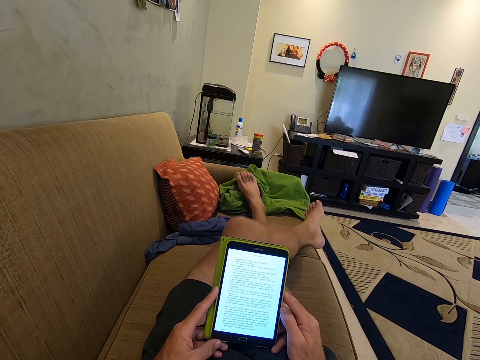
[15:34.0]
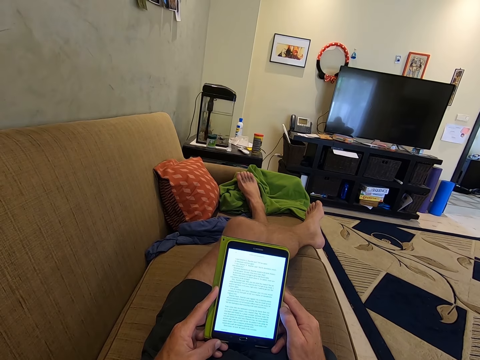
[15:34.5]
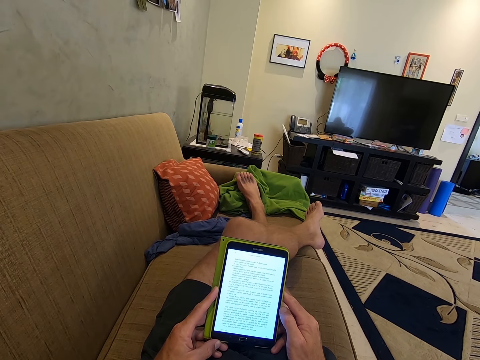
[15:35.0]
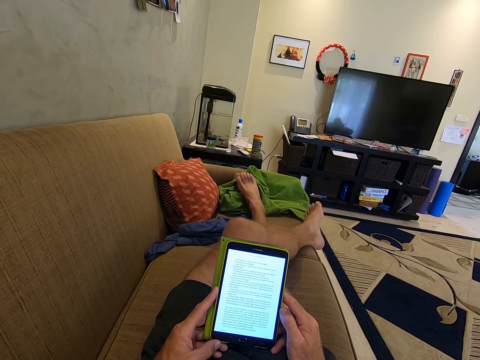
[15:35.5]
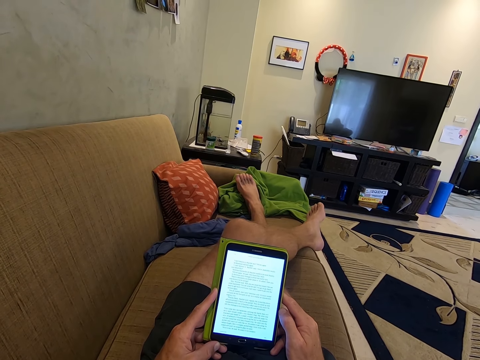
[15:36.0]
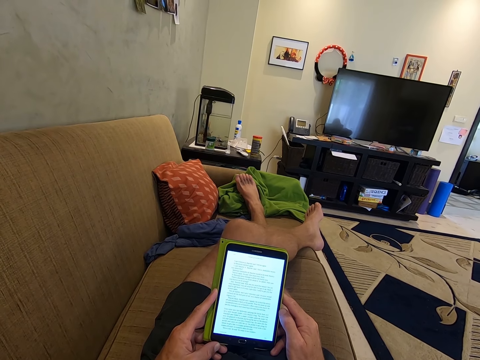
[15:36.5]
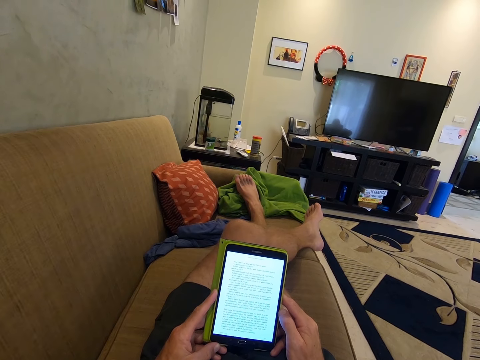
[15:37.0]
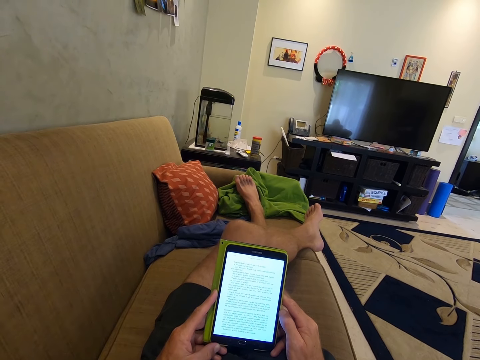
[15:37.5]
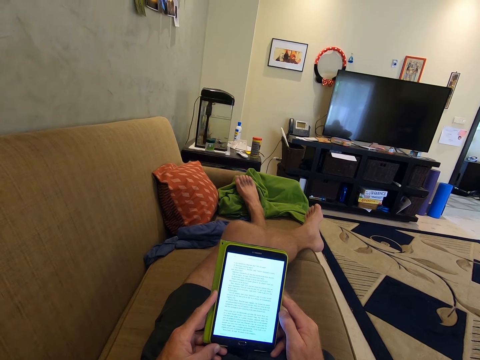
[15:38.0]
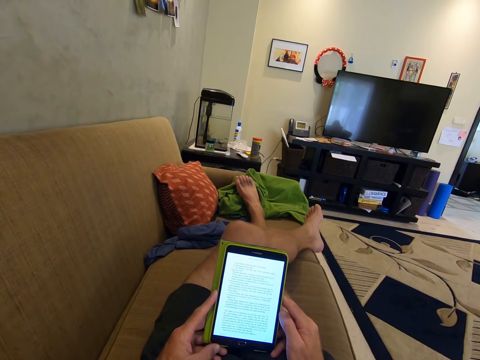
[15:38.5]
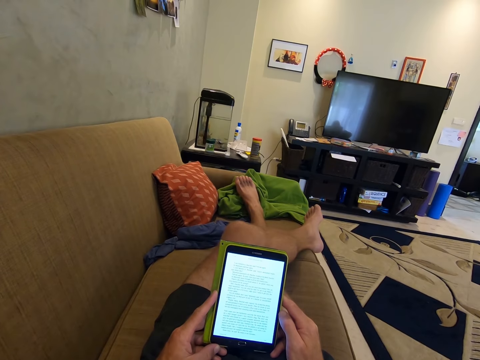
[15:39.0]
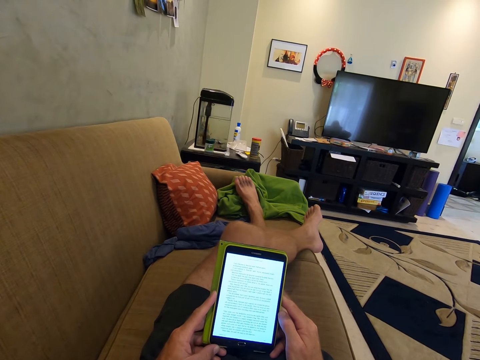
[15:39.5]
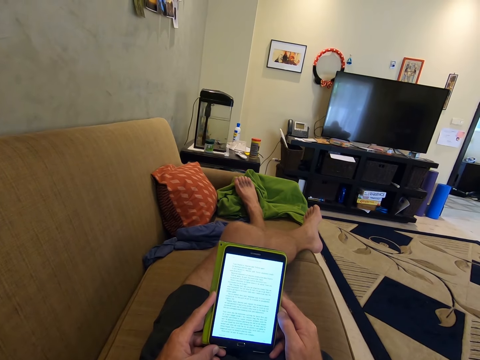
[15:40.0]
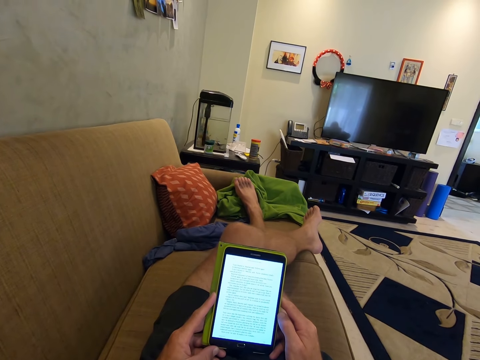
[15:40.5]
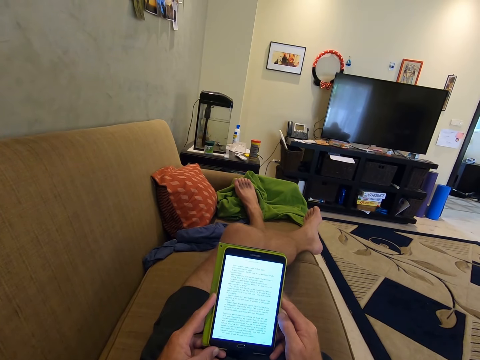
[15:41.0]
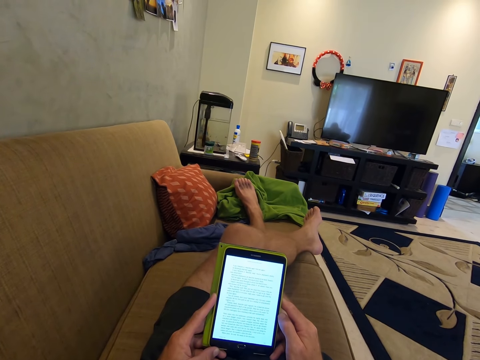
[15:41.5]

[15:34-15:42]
The camera wearer looks at his phone.

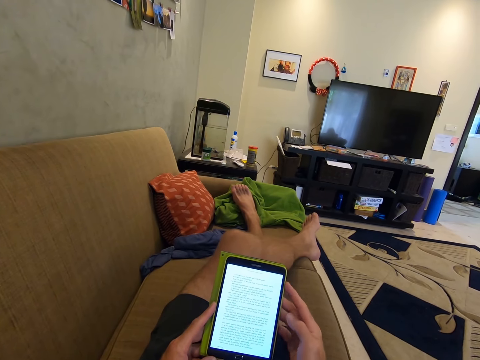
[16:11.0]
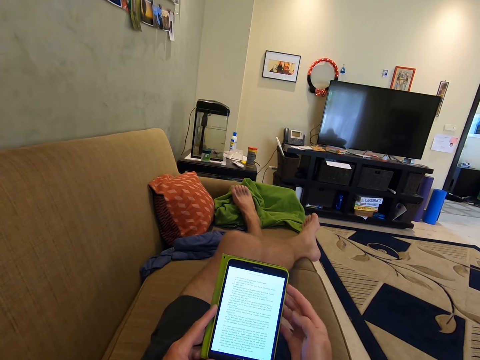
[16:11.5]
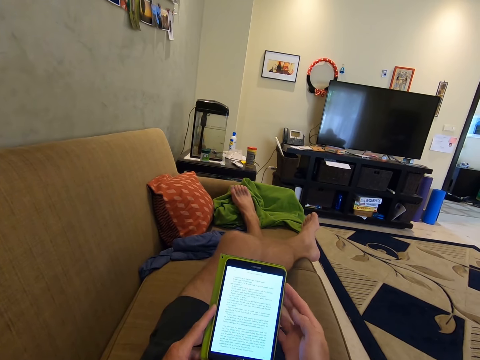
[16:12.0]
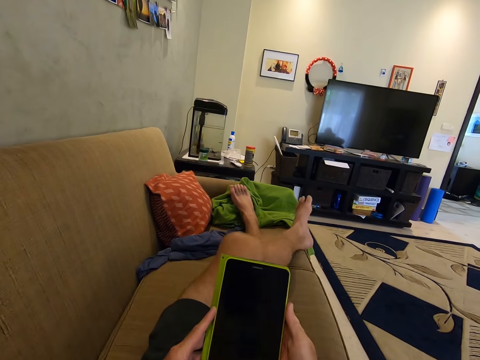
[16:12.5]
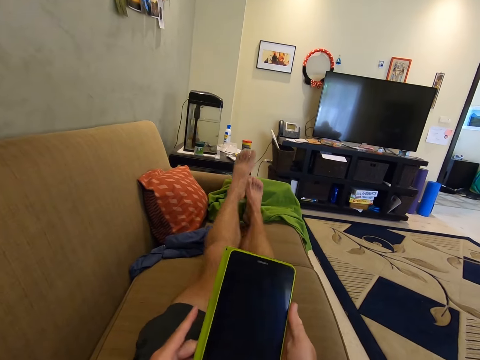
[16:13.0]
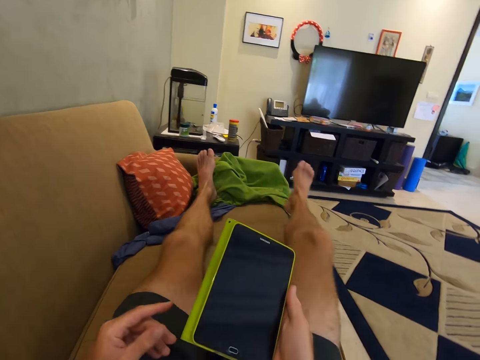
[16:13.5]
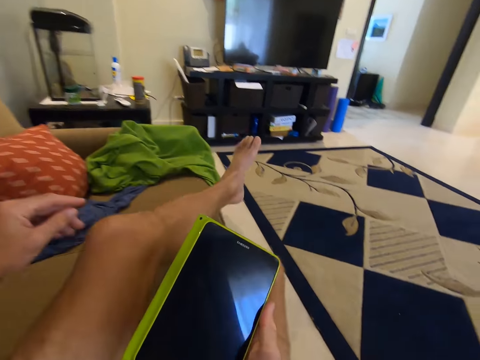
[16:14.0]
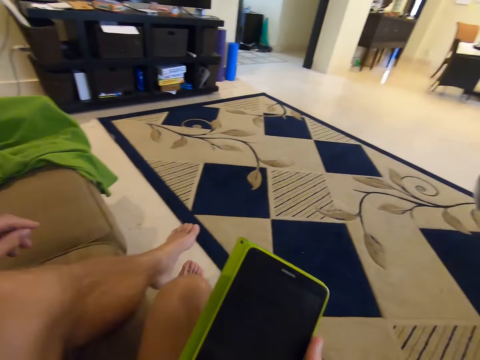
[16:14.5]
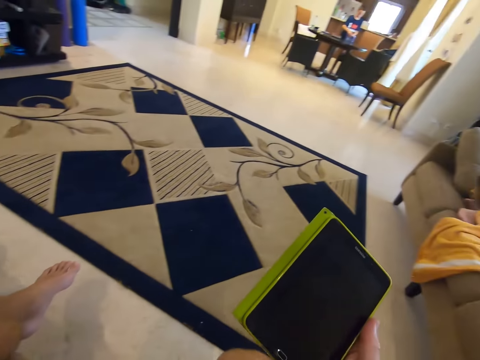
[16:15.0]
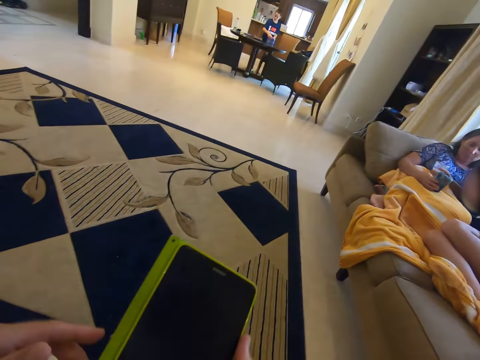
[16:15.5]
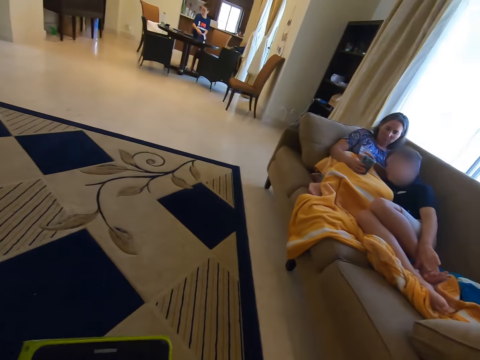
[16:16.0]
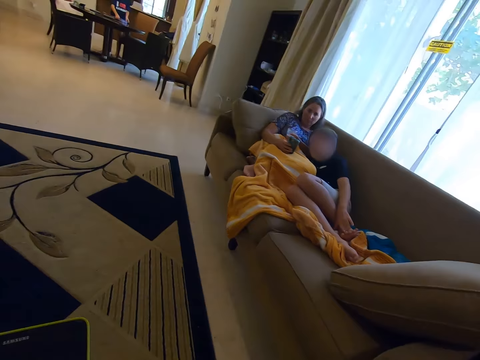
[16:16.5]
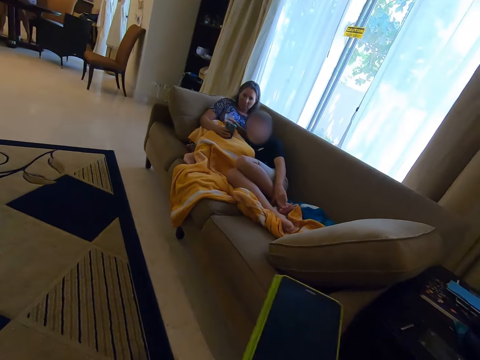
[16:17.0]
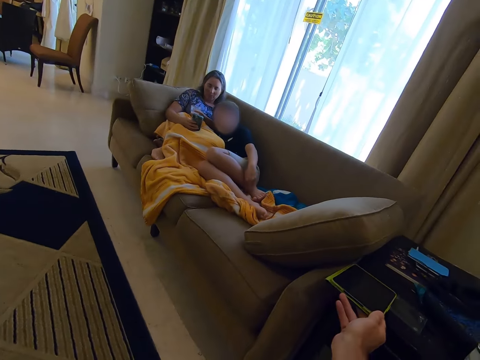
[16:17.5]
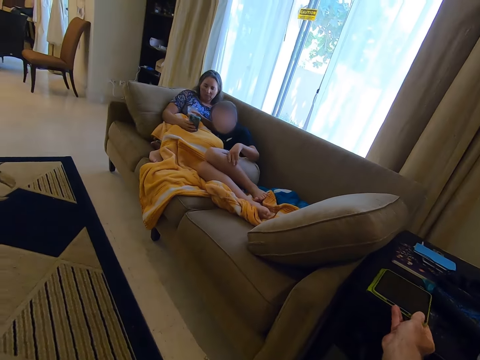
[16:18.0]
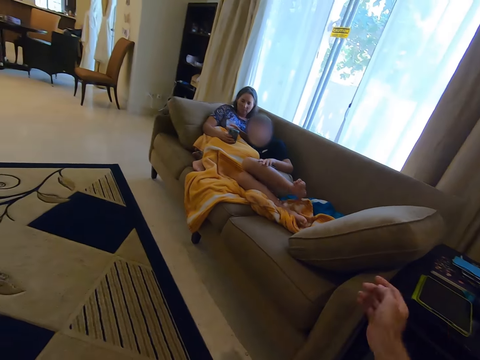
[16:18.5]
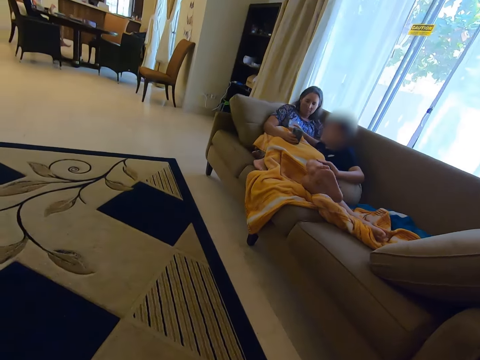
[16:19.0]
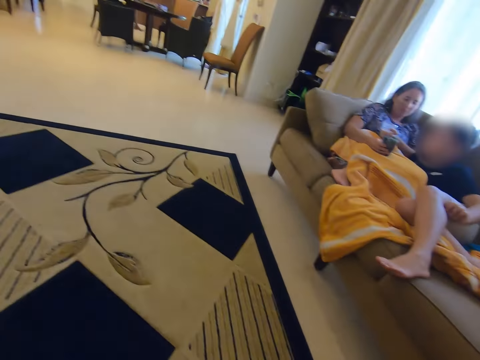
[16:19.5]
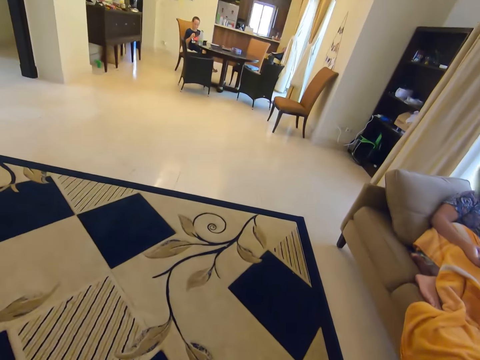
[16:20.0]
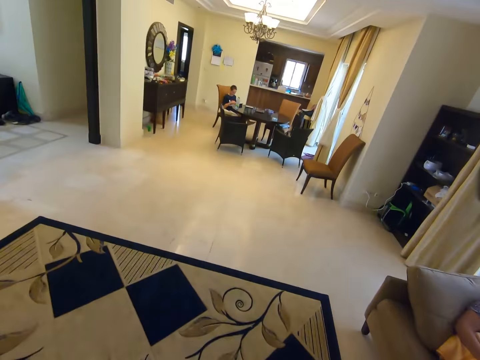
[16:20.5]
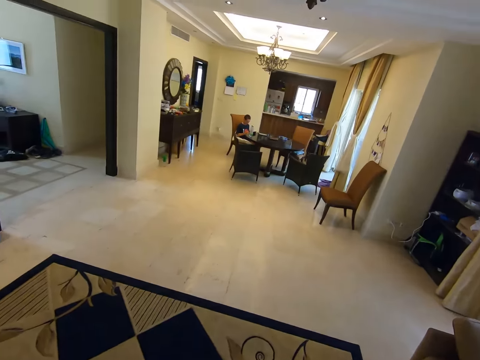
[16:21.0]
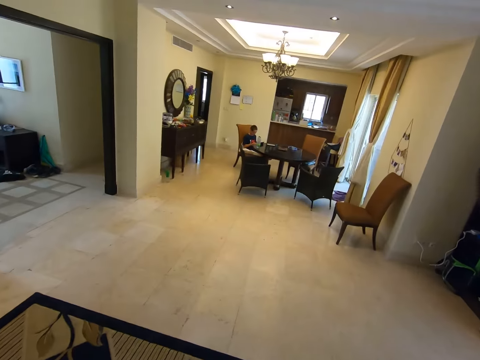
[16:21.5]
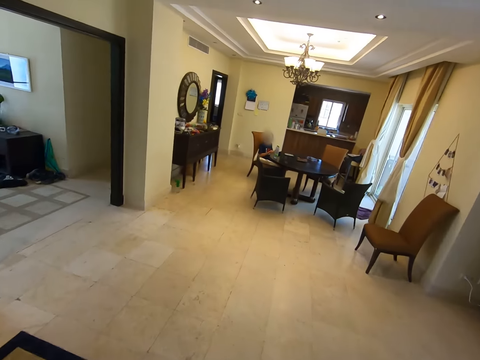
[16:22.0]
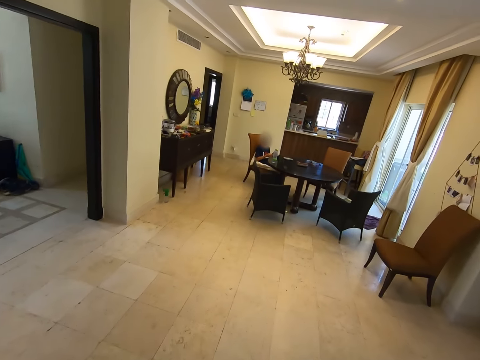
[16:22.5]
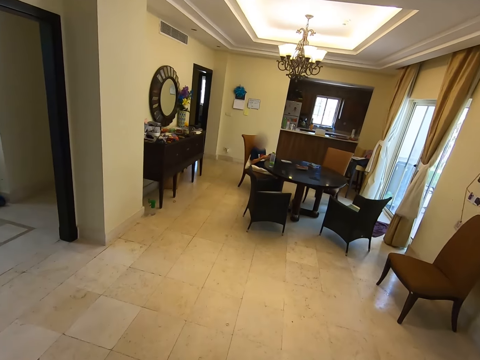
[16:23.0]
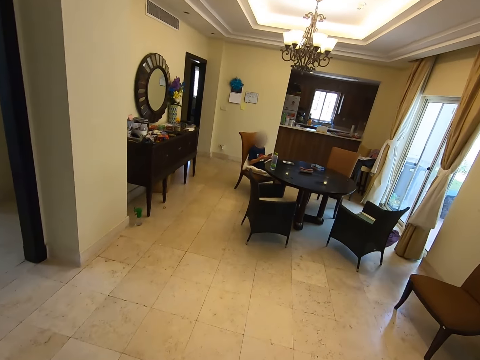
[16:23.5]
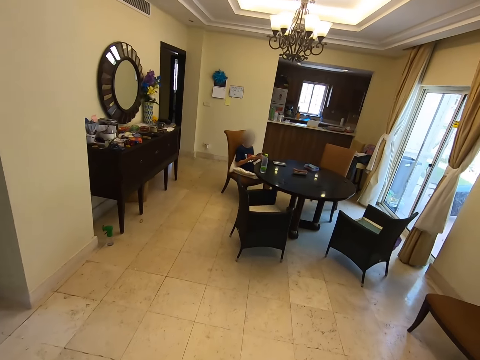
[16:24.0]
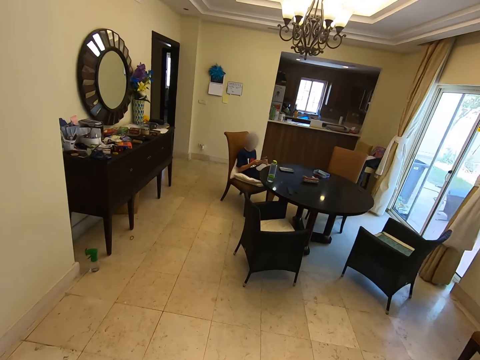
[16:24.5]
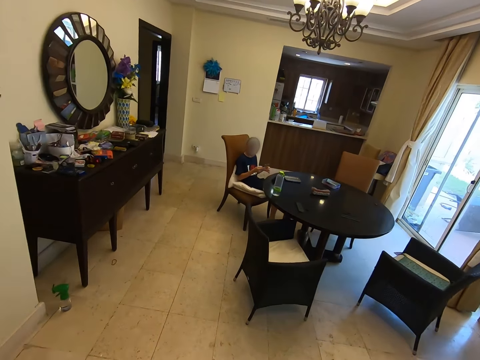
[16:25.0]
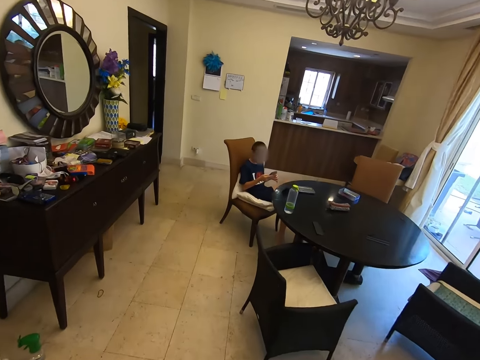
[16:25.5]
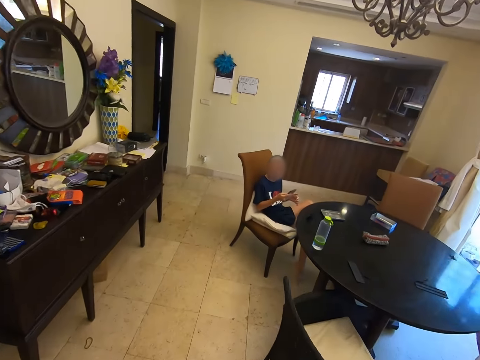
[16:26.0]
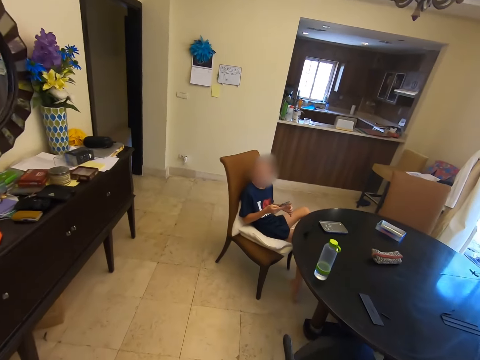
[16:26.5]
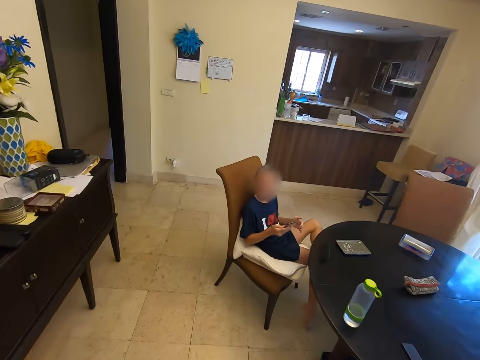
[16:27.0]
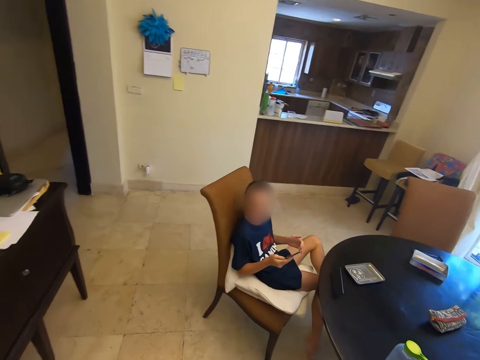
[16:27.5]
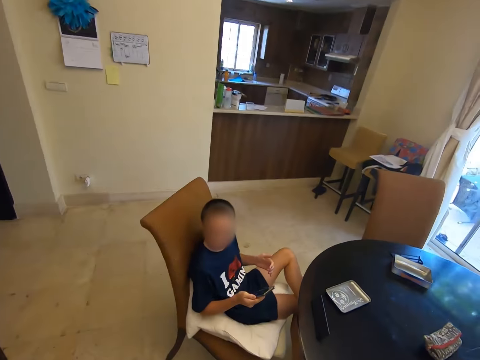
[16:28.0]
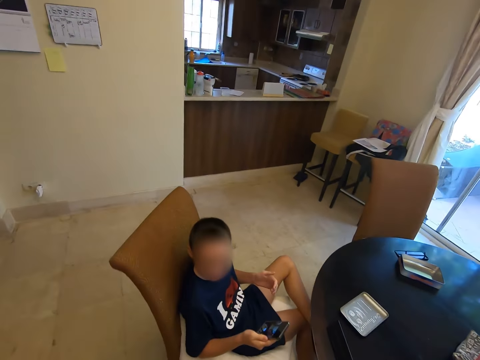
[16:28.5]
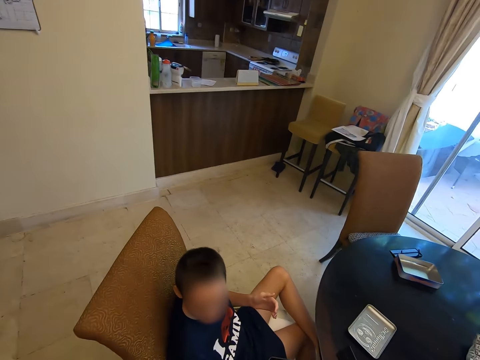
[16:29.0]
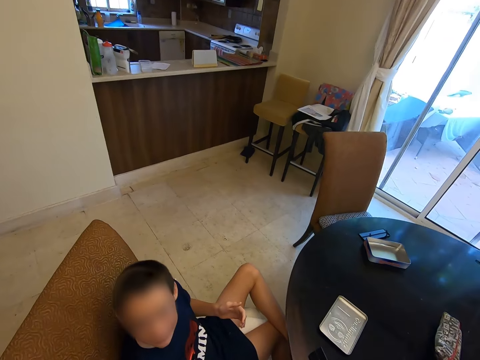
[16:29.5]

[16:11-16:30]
The camera wearer turns off his phone. He sits on the couch. He looks around. He places his phone on the side table. He walks around.
